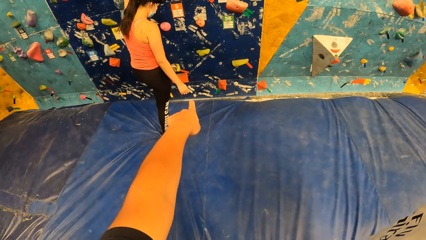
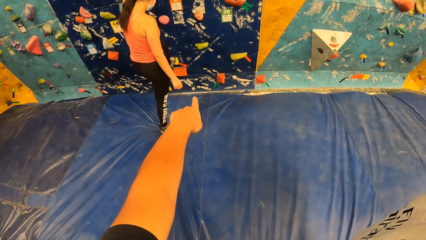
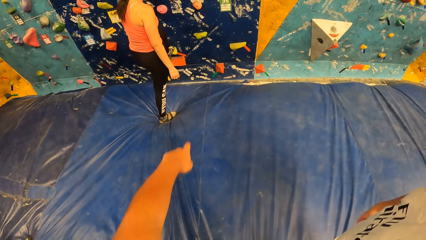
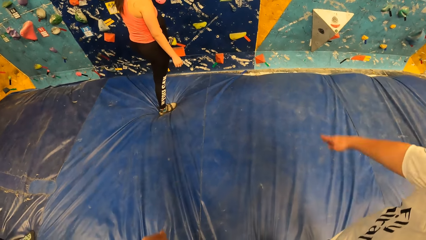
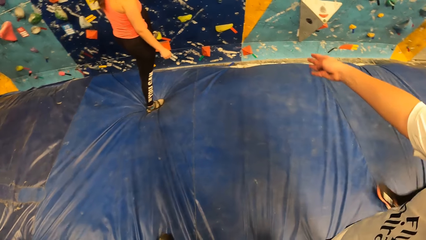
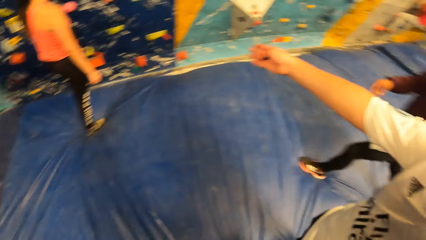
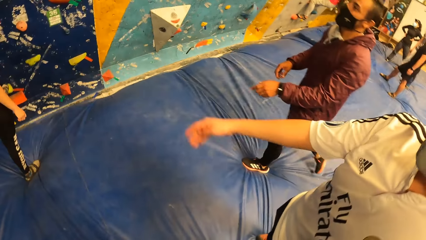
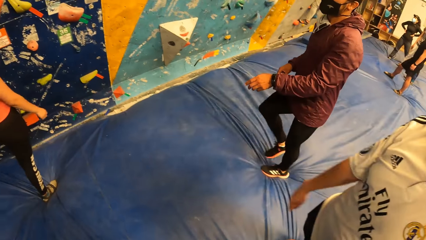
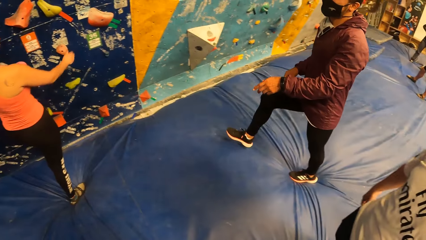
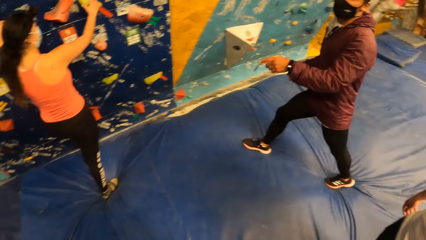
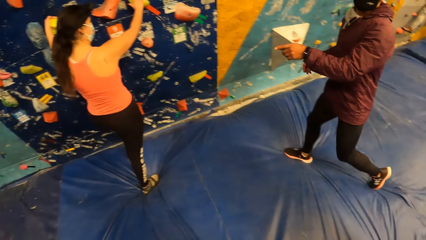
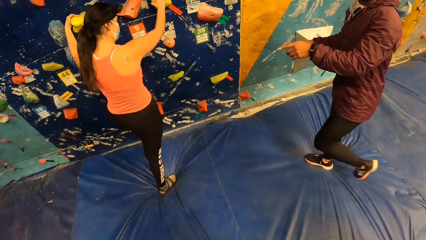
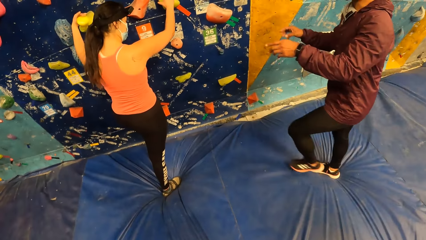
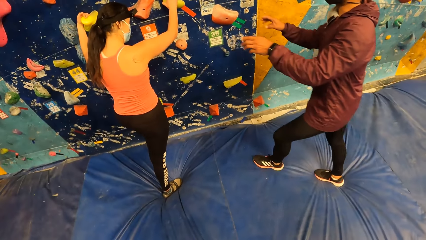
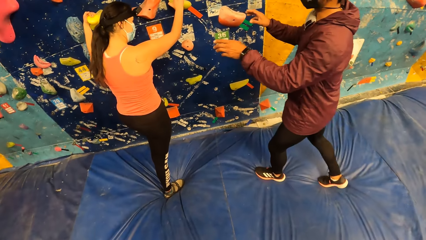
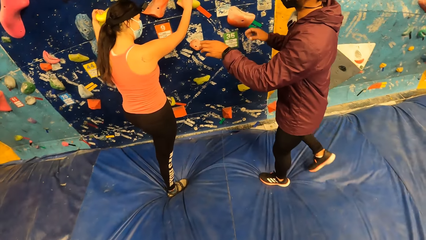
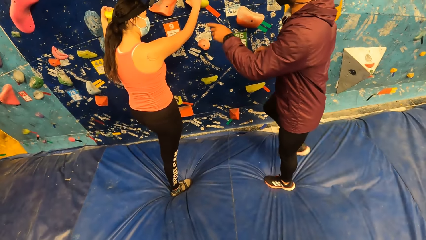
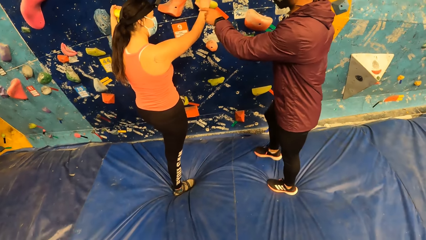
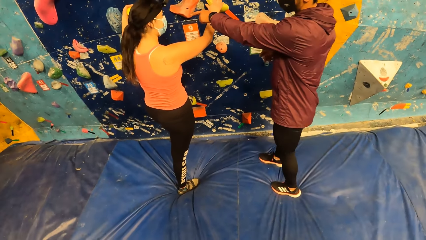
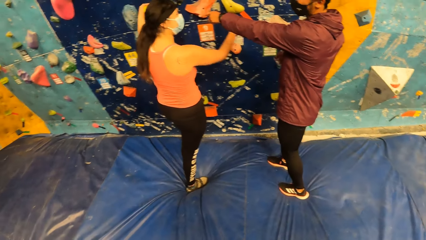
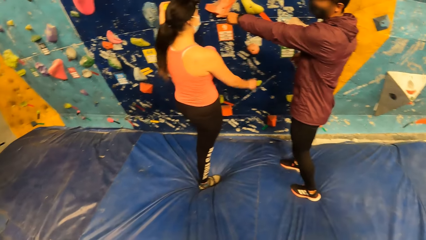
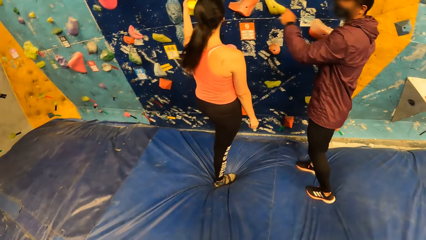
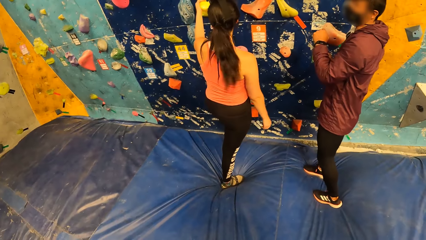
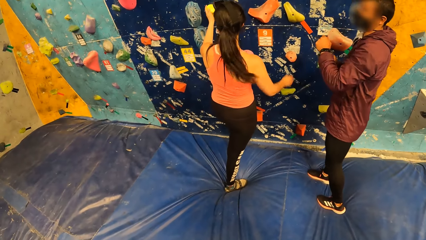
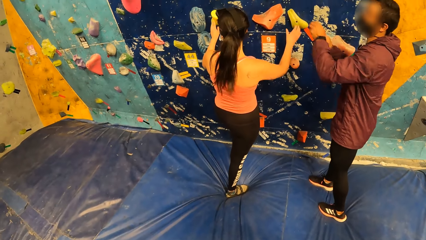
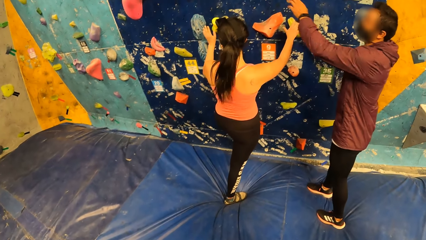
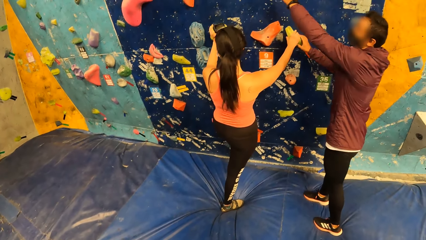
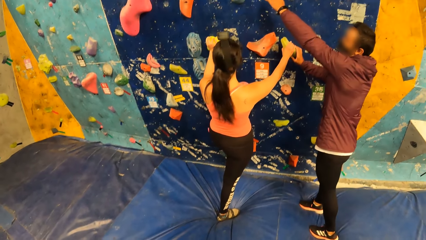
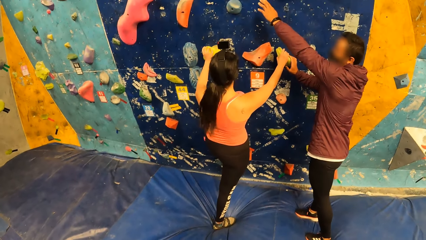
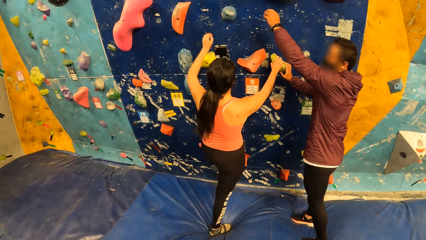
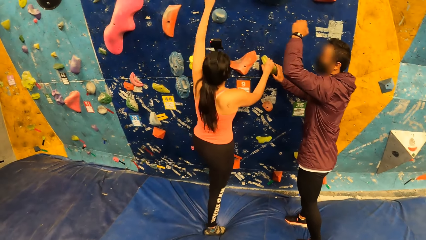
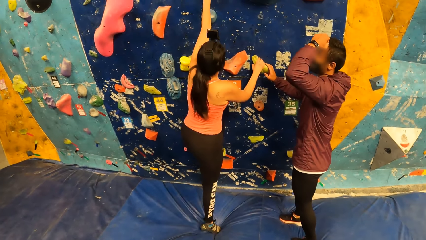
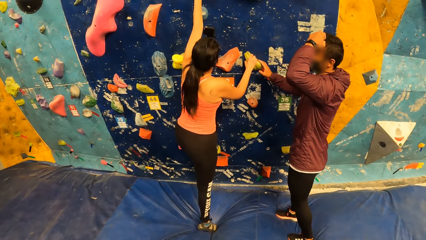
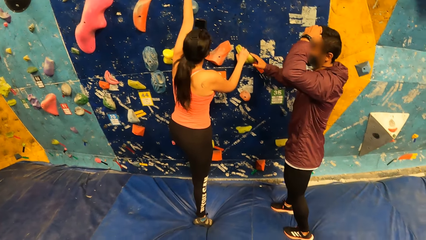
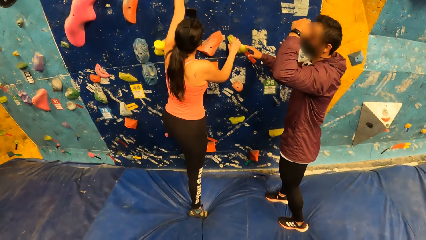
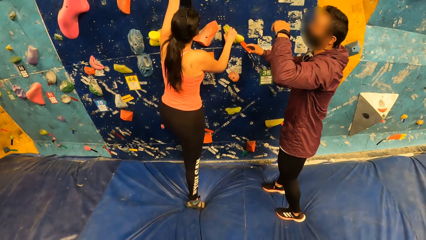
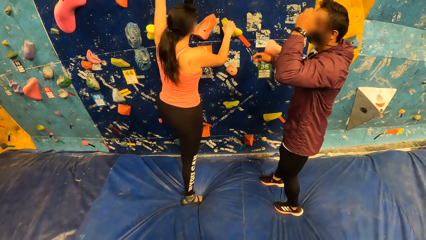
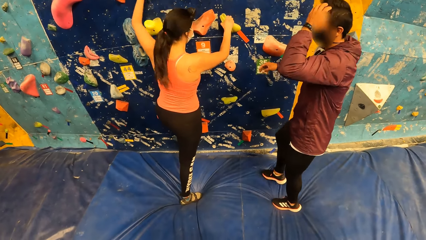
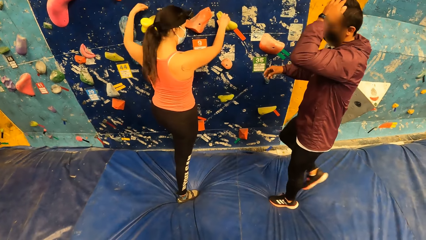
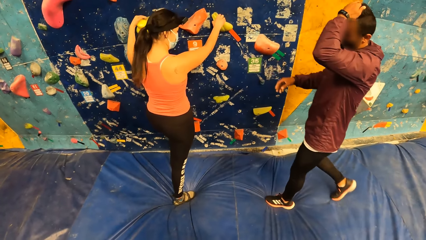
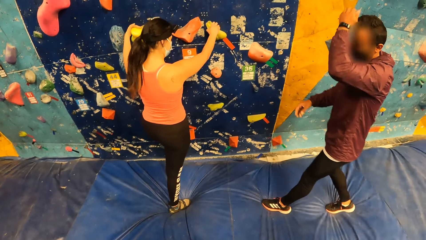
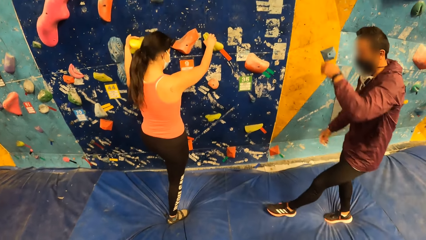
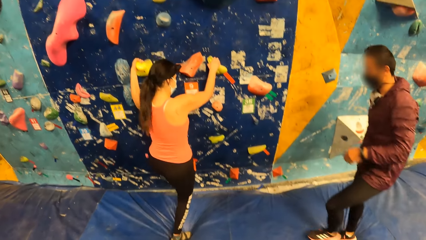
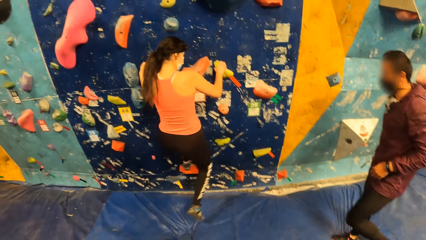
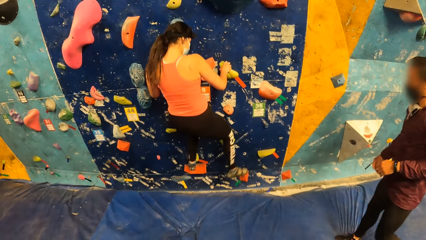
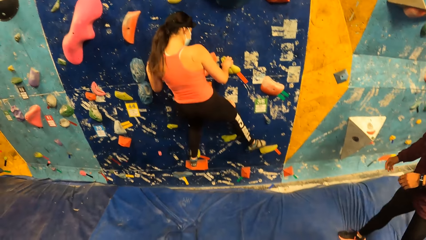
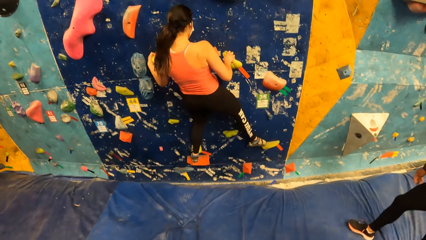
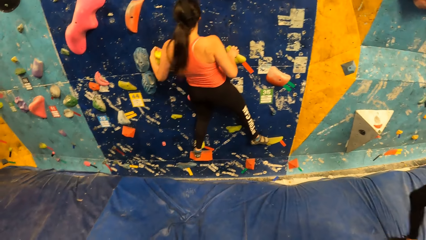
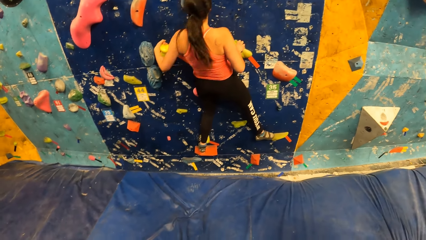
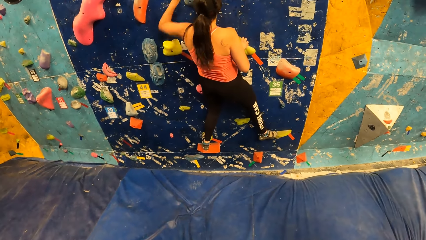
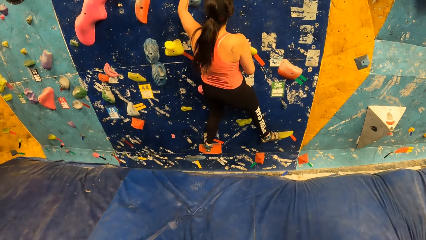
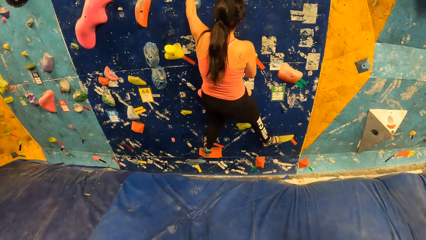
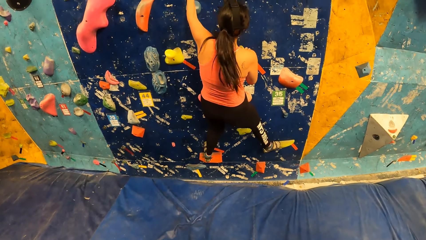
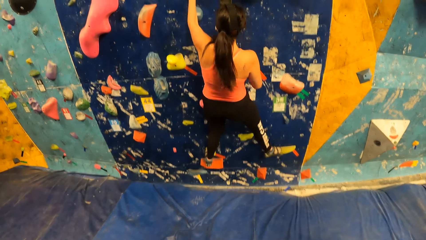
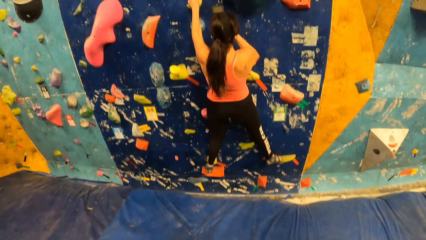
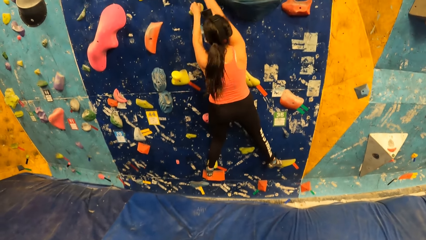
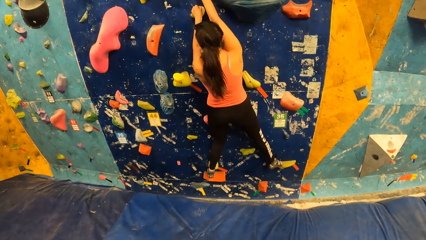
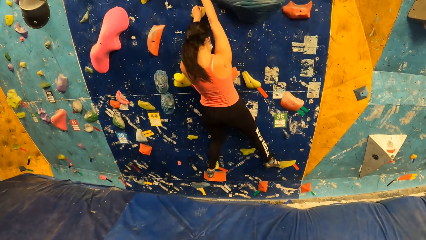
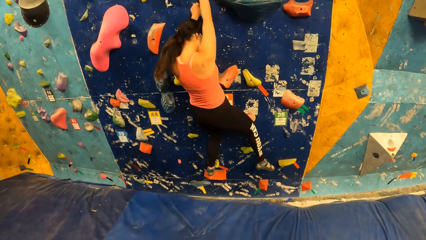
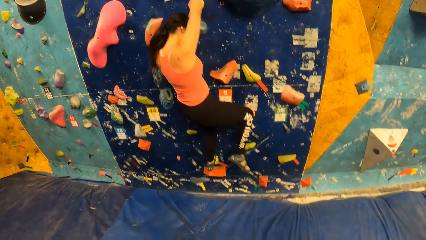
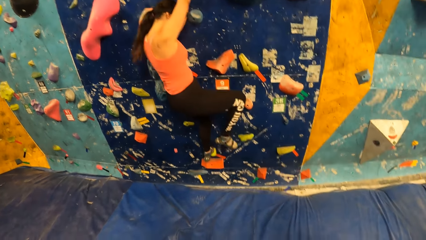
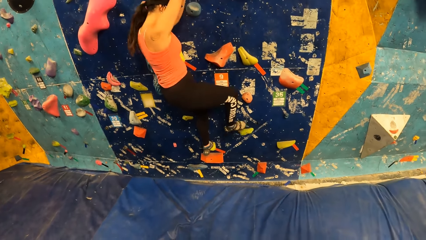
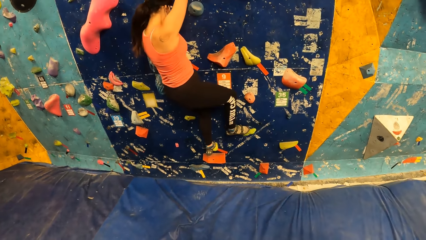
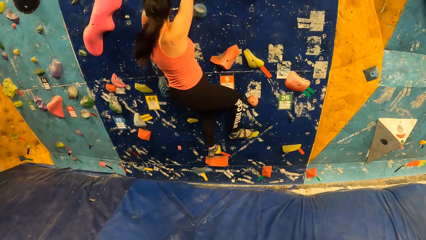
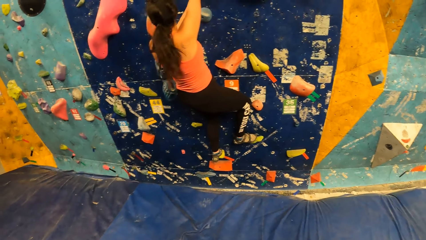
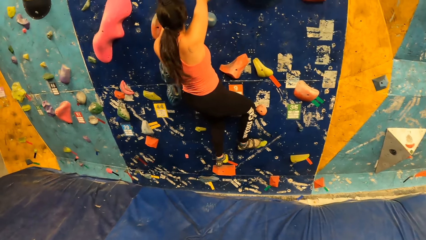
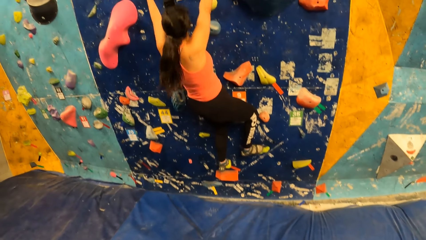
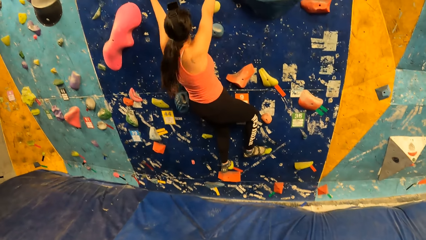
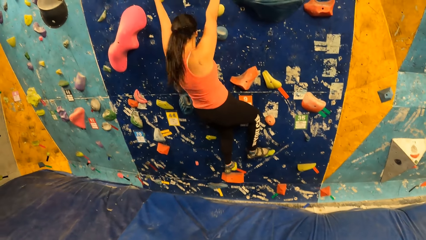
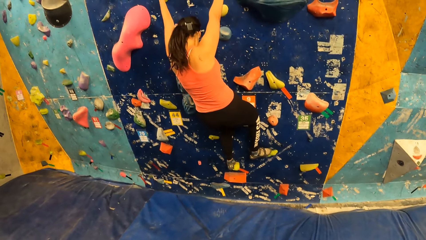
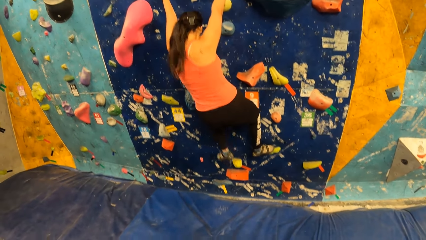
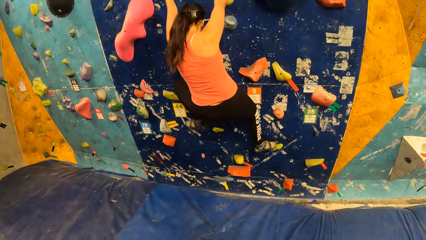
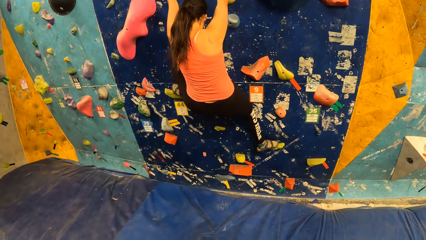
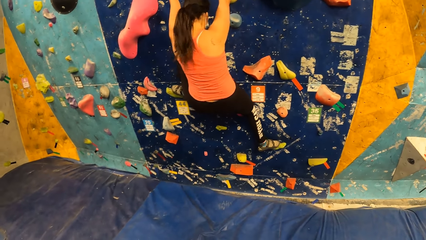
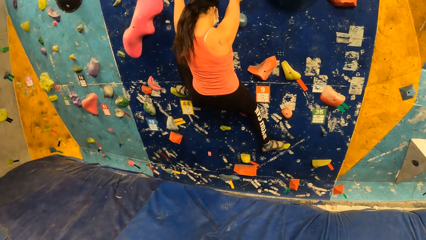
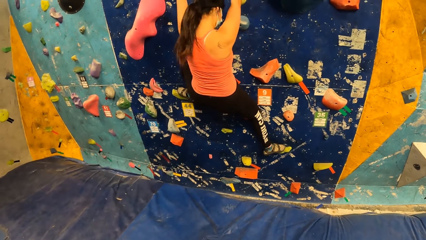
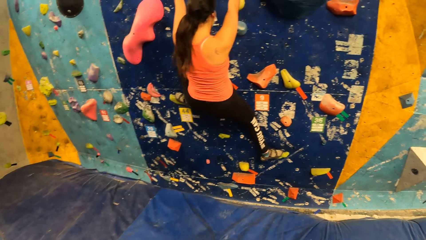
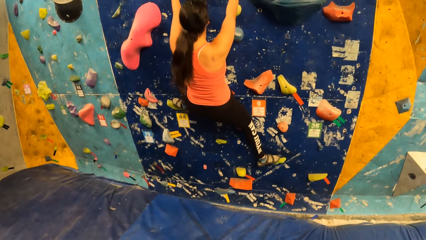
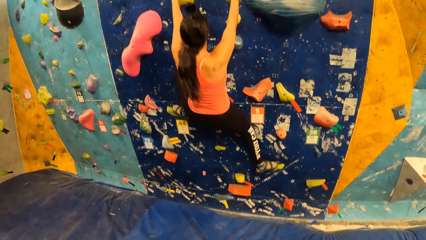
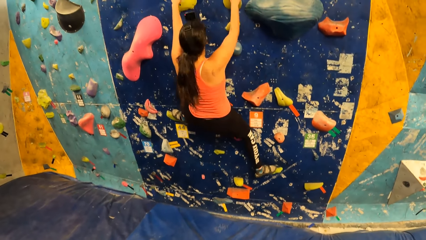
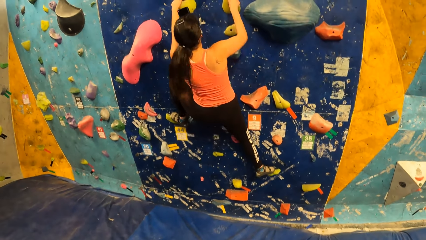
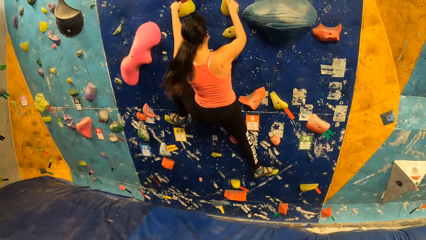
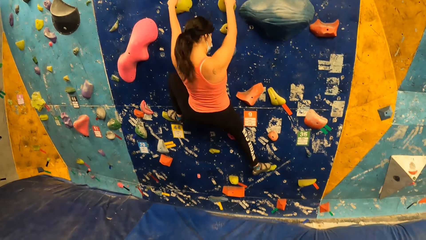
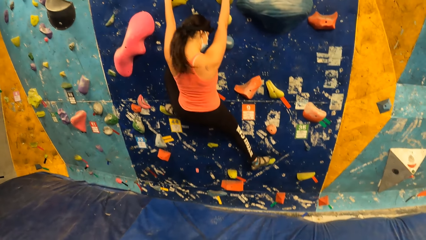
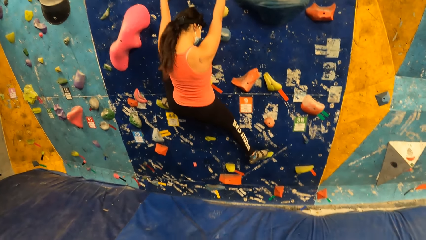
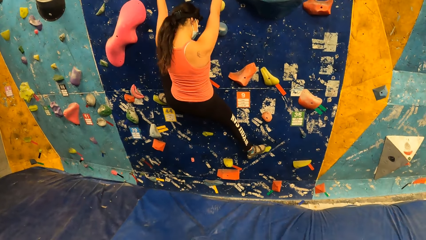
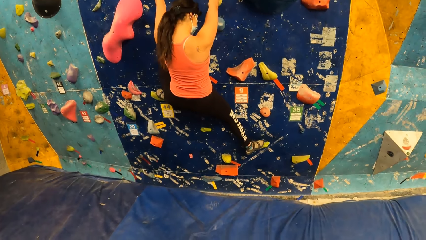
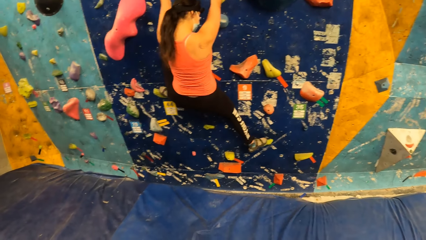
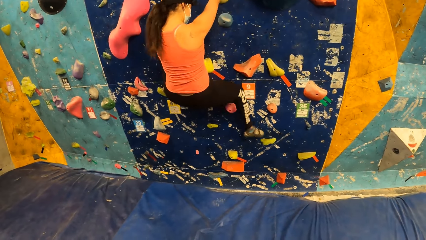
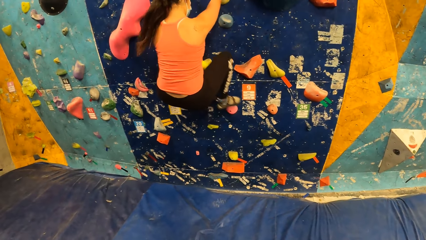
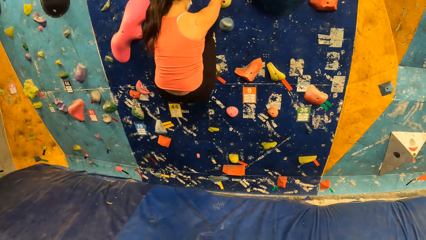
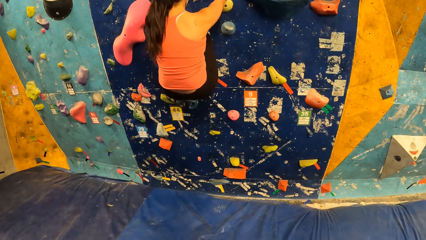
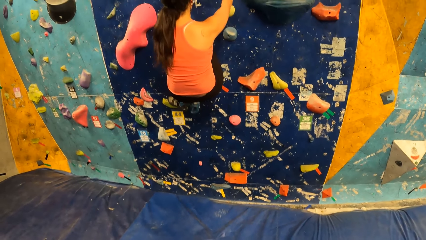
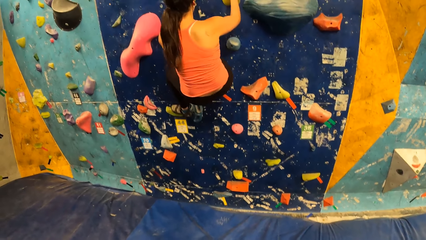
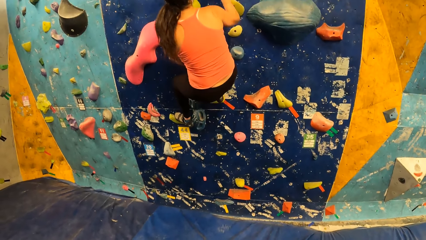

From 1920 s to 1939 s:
The camera wearer points on the wall. A man gestures with his right hand. Another man walks towards a woman and gestures with both hands. The camera wearer converses with a man. They look around the room. The other man touches his hair with his left hand and walks away from the woman. The woman climbs the wall with both hands.
